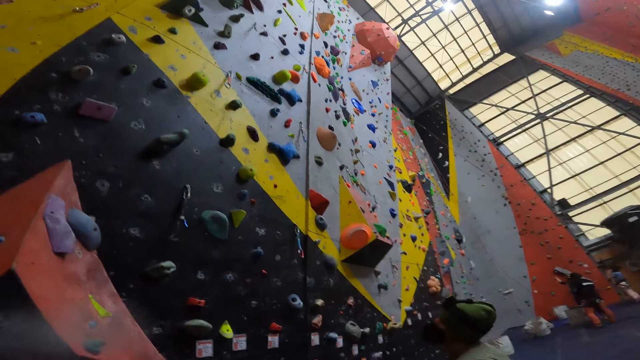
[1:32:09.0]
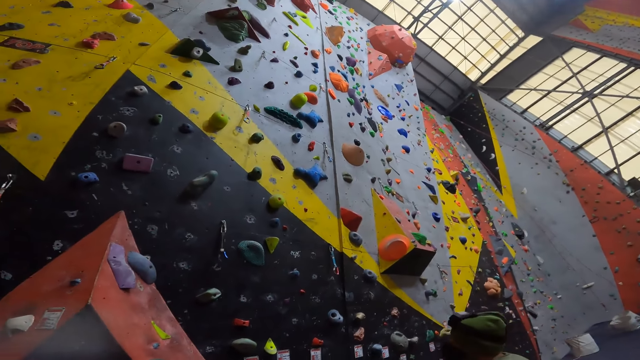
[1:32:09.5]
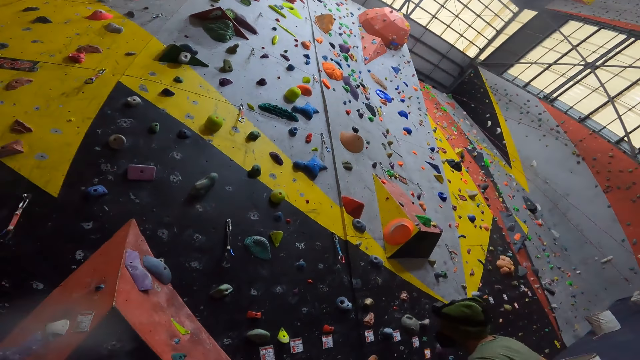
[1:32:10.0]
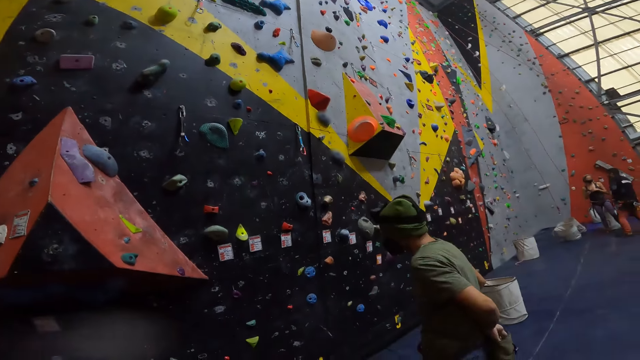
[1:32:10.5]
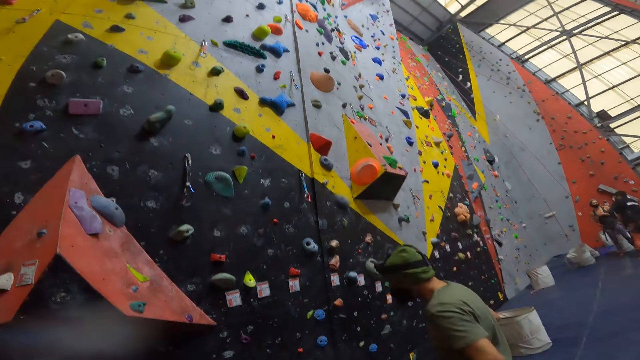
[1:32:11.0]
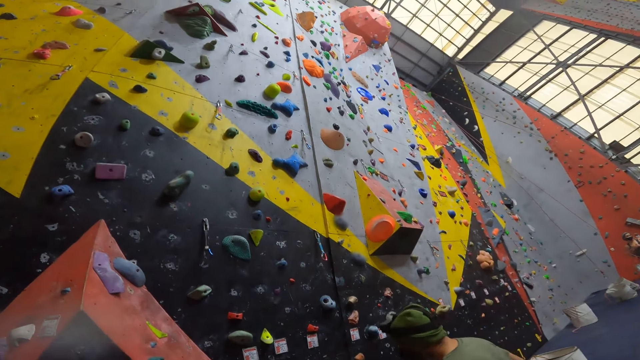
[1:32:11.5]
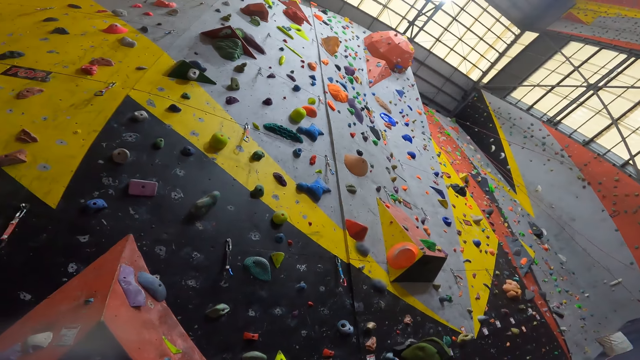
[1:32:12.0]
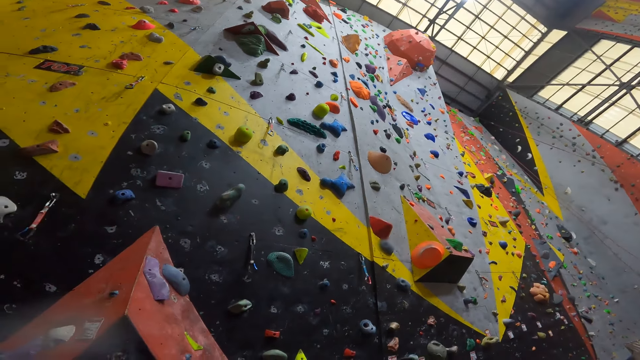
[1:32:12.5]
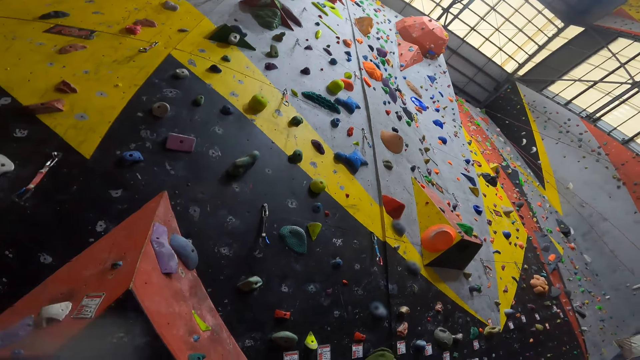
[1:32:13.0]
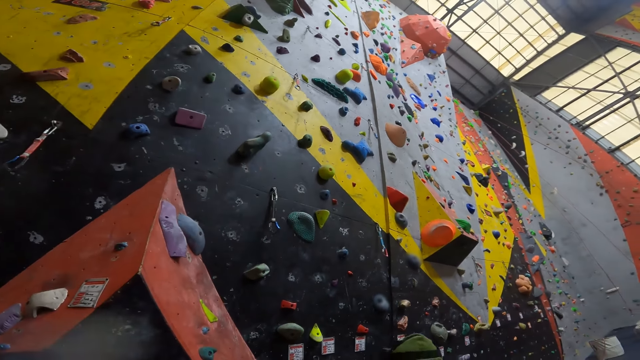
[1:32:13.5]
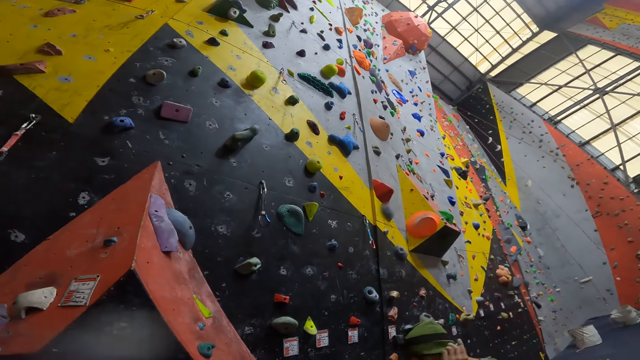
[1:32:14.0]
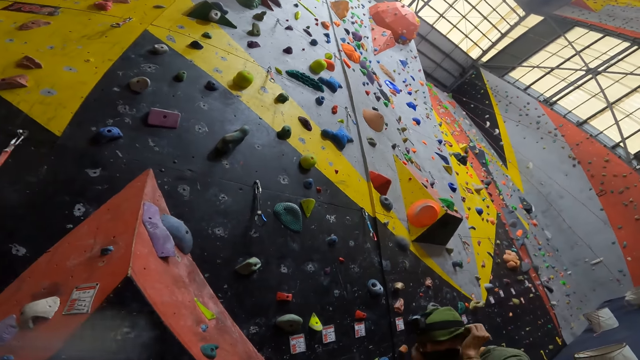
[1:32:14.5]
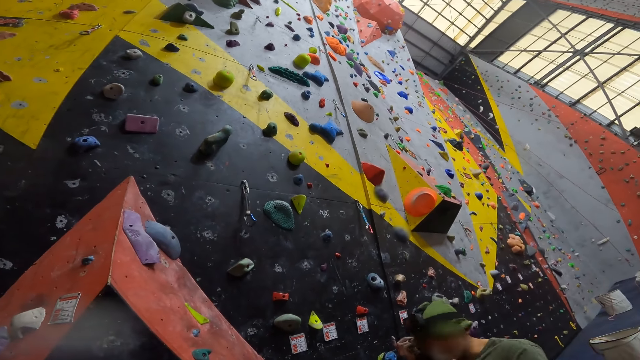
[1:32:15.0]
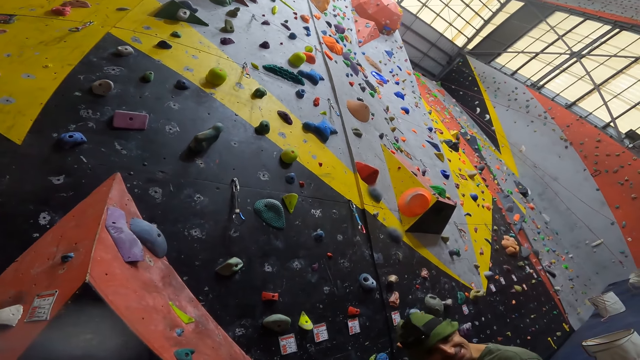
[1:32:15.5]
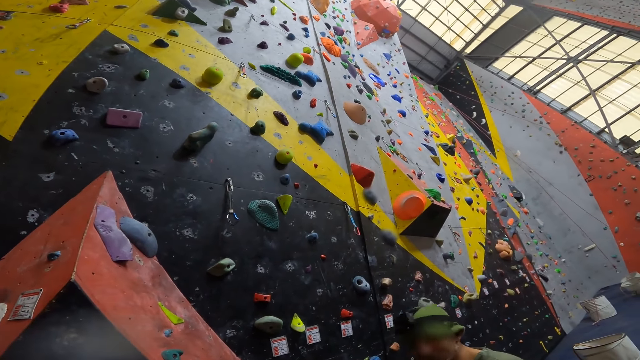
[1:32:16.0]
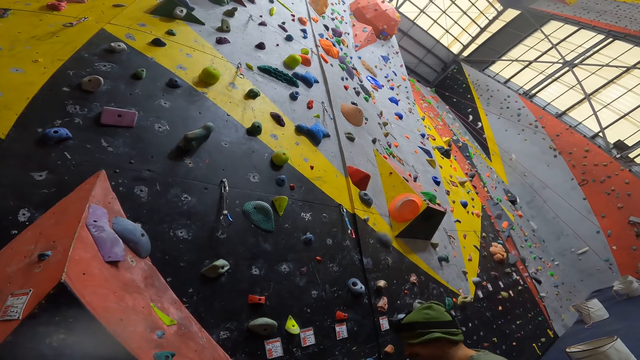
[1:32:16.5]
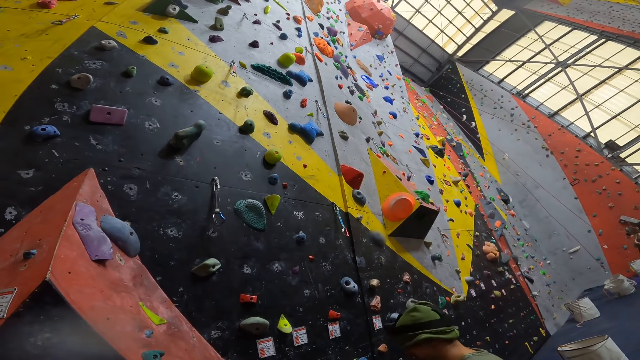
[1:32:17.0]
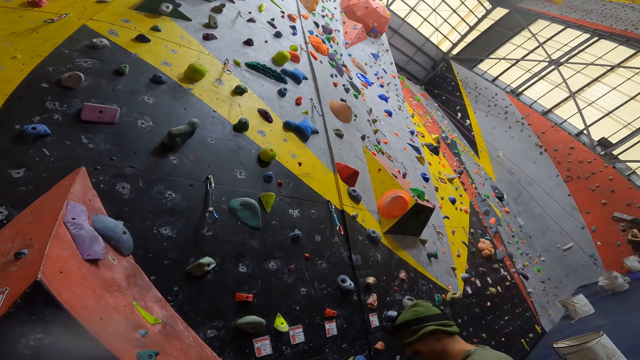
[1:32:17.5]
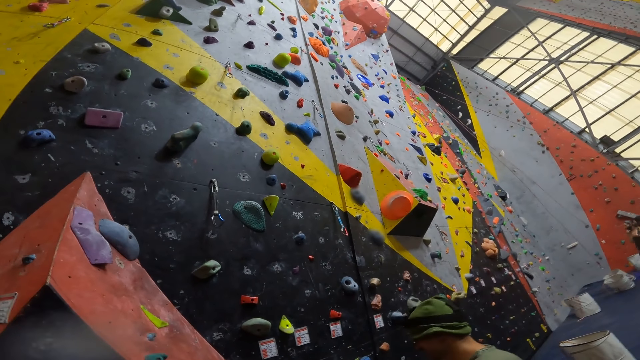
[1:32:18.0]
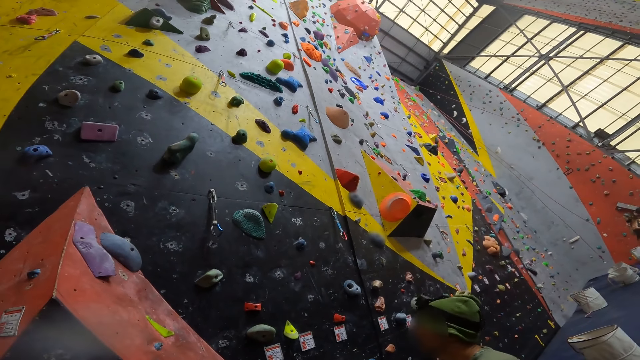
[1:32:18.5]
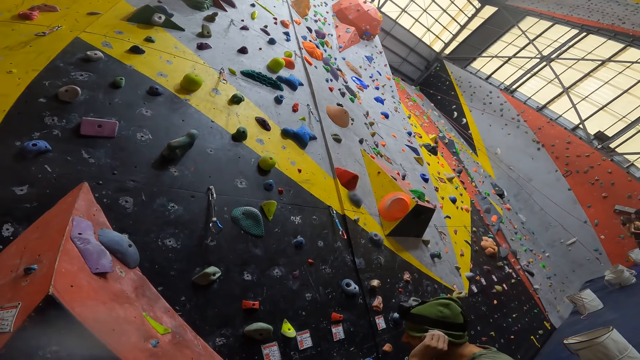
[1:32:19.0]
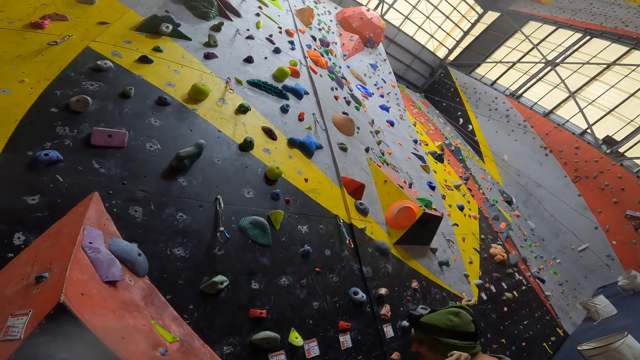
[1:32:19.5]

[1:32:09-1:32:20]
A person fixes the hat. The person adjusts the camera.

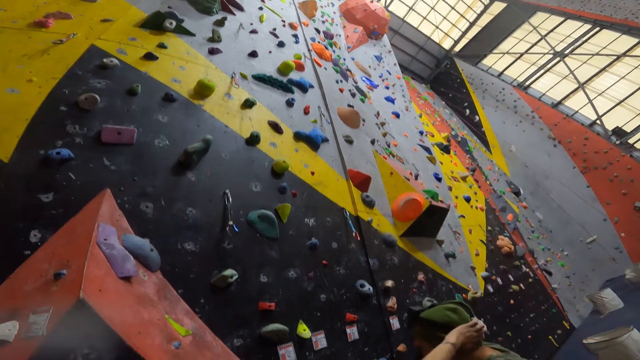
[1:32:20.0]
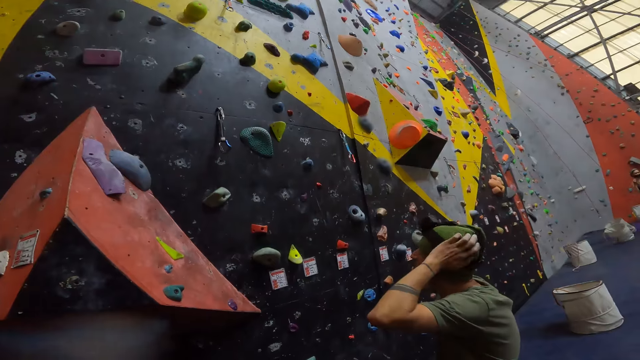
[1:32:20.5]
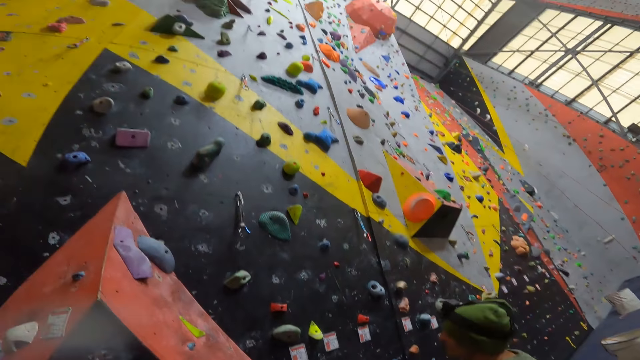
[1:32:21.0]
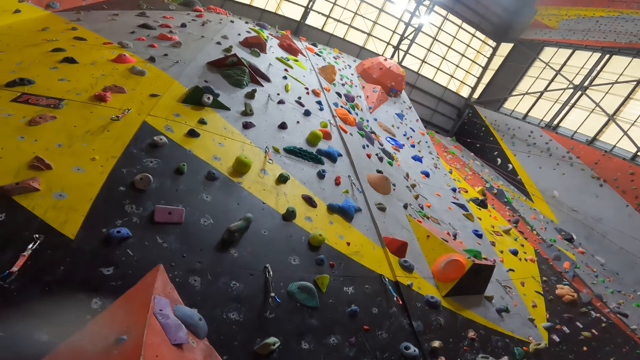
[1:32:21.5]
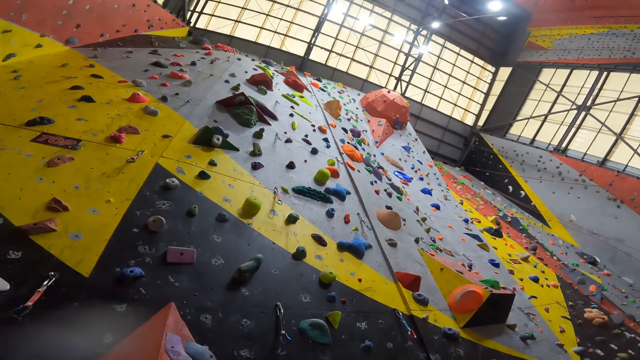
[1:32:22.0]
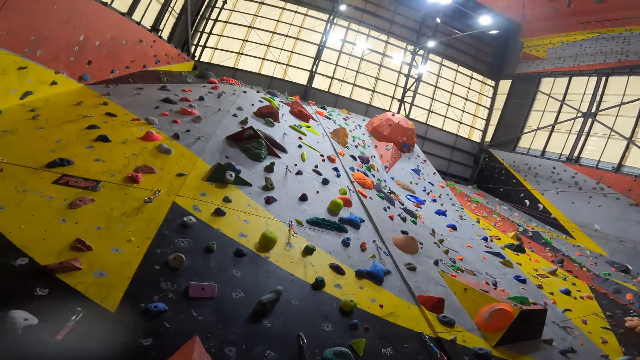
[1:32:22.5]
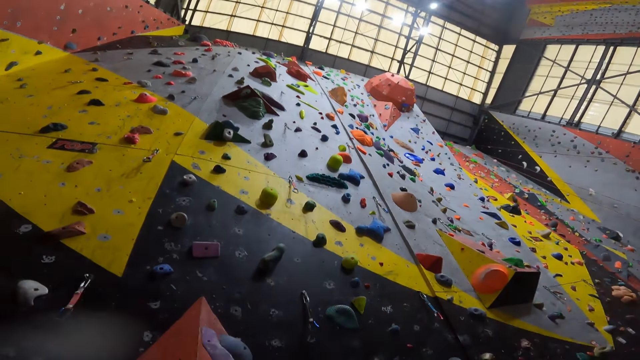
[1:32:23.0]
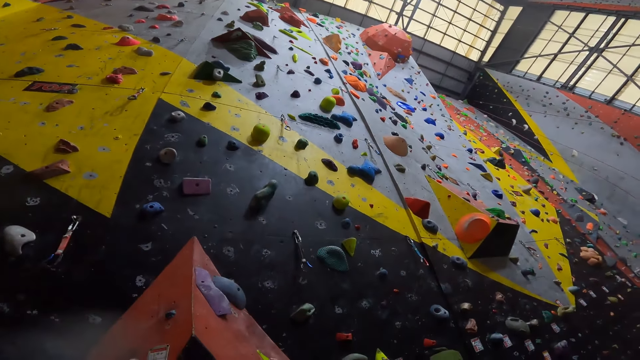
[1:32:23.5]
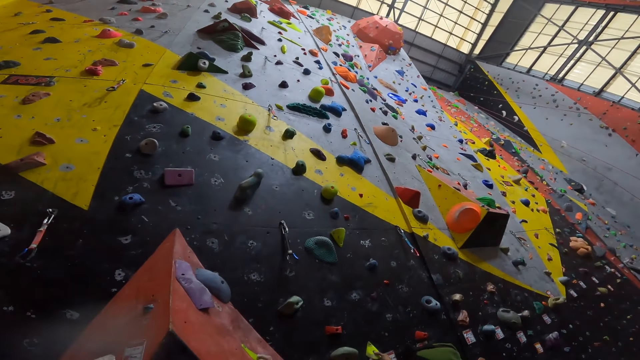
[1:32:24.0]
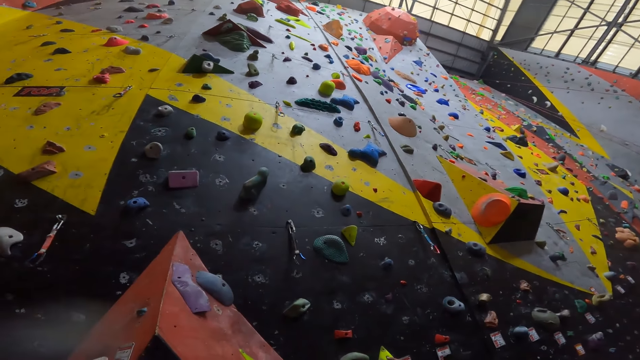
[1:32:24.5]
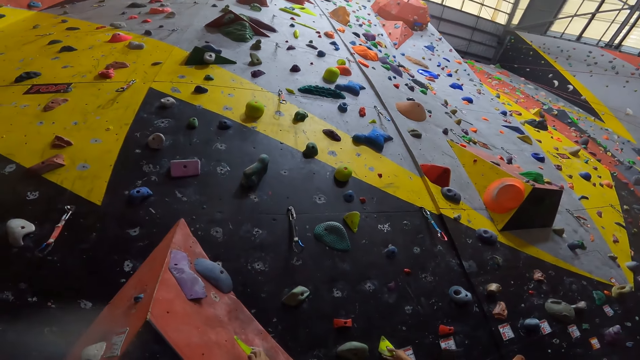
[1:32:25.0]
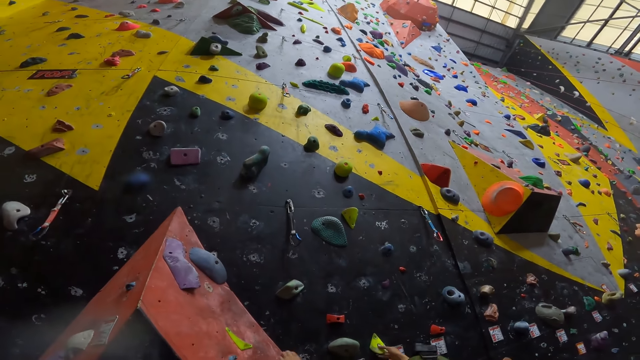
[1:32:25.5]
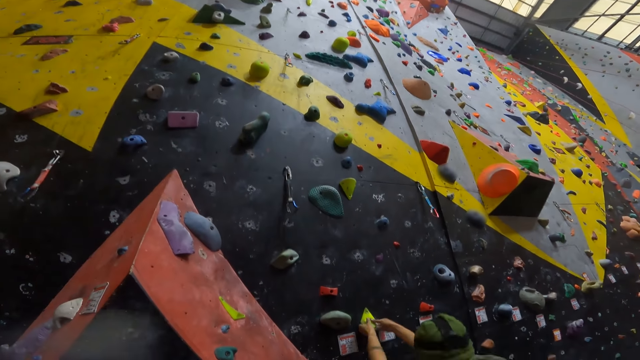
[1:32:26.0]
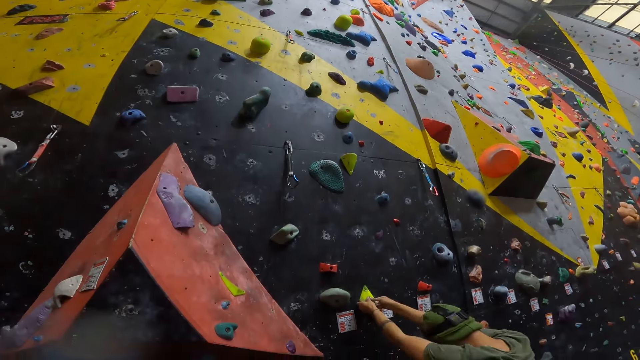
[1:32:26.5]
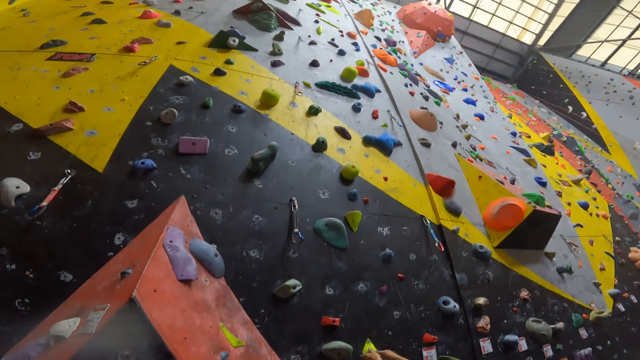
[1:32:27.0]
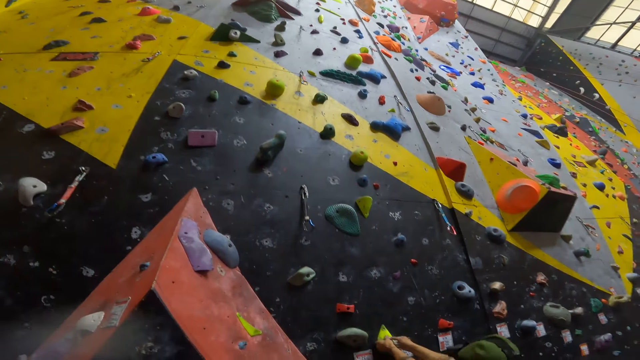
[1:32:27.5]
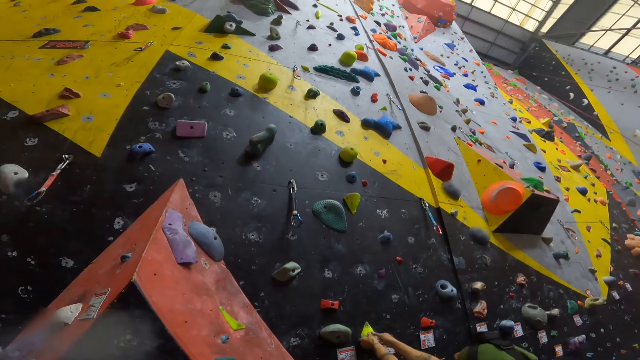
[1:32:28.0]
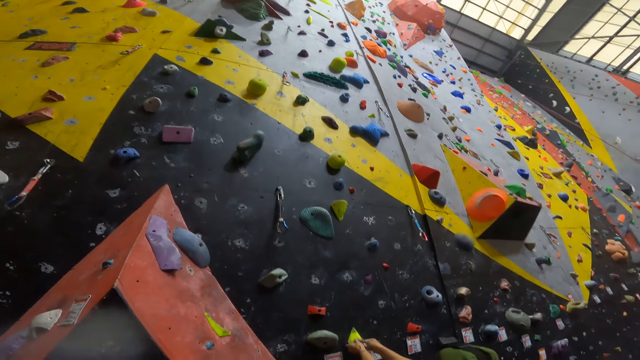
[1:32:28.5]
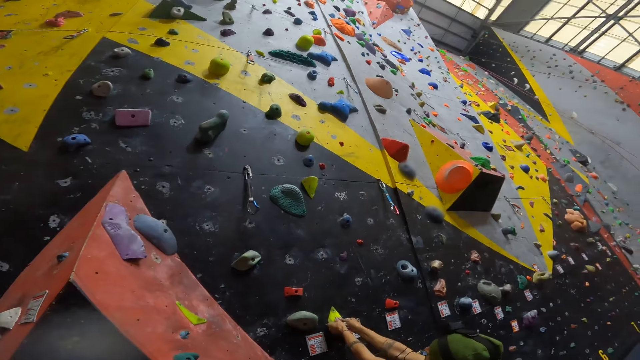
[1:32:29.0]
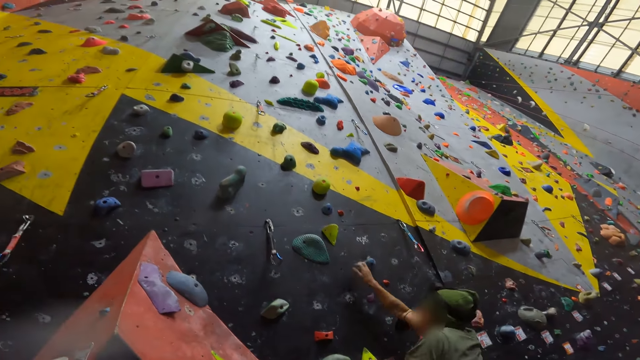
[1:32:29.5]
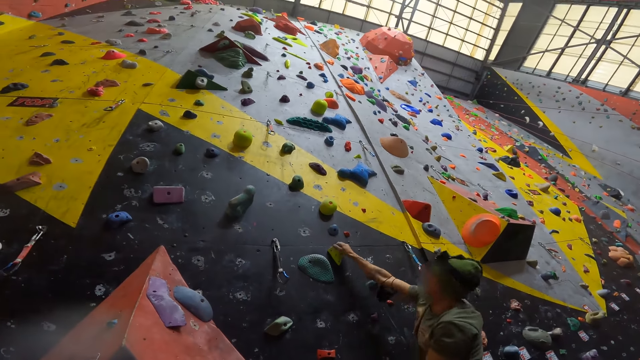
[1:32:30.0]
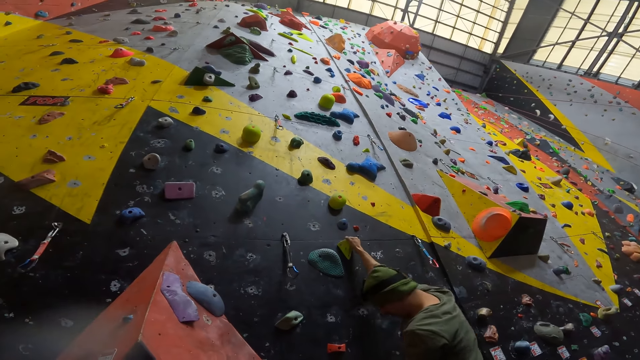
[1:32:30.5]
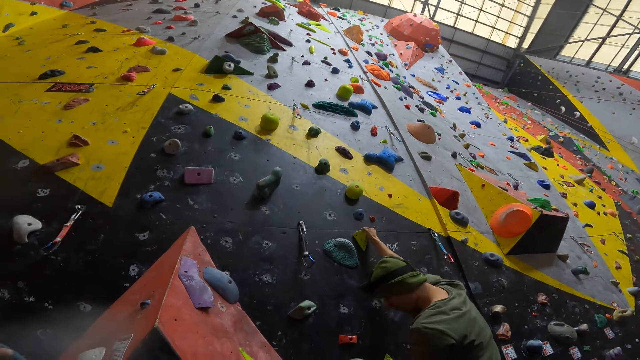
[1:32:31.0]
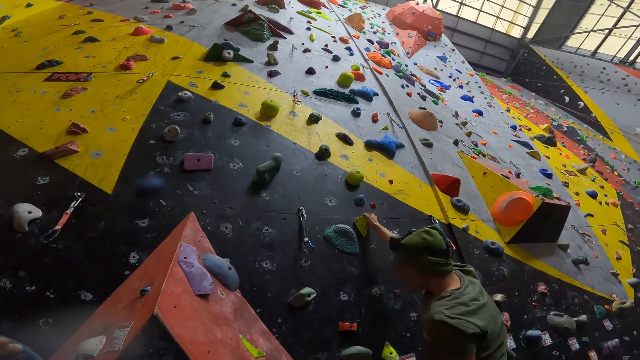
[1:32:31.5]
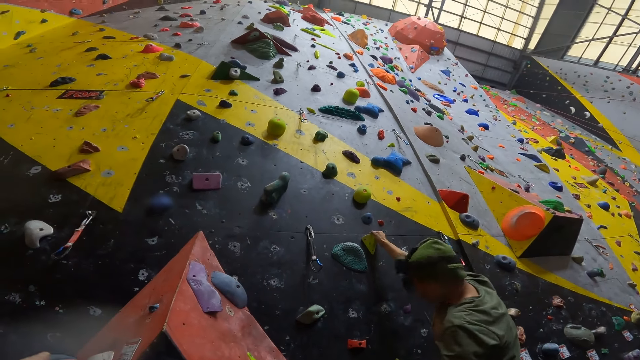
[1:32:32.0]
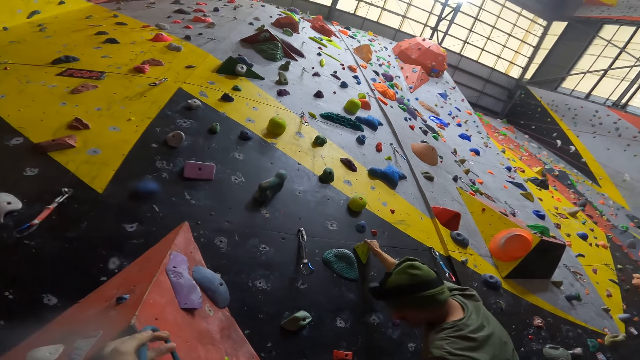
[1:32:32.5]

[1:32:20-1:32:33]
The camera wearer looks around. They turn round. A person holds a climbing stone. The person climbs the wall.
